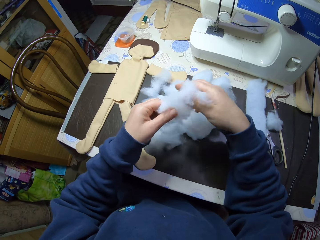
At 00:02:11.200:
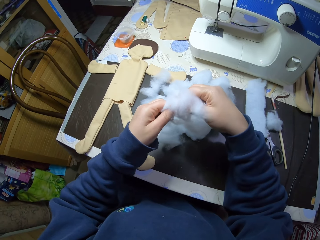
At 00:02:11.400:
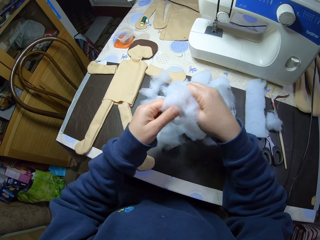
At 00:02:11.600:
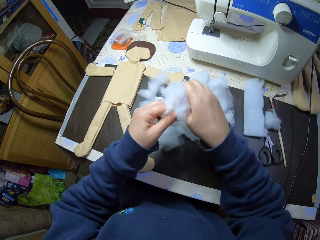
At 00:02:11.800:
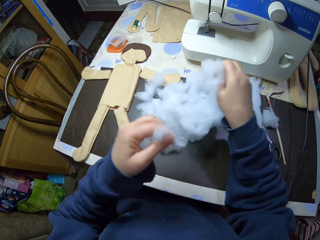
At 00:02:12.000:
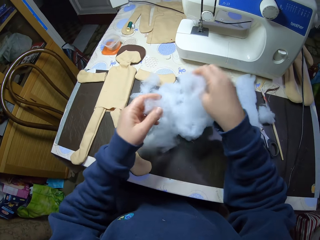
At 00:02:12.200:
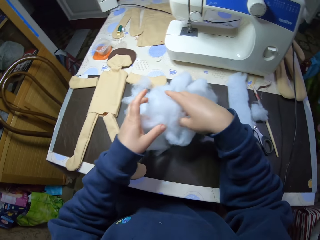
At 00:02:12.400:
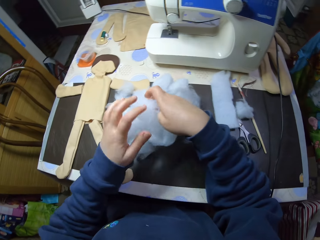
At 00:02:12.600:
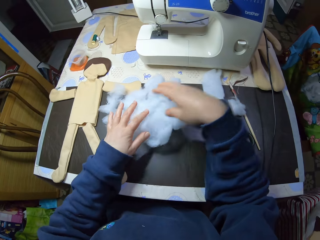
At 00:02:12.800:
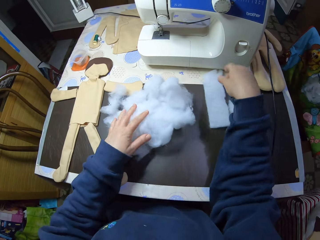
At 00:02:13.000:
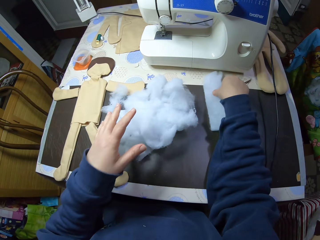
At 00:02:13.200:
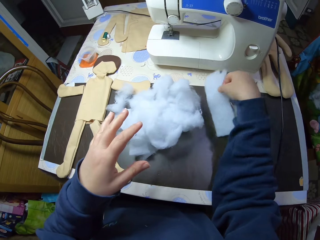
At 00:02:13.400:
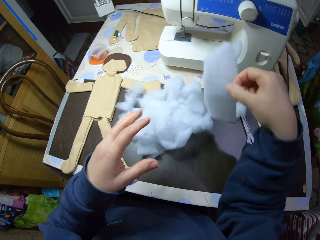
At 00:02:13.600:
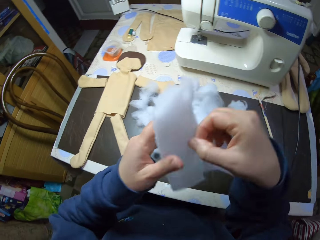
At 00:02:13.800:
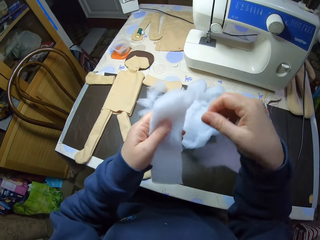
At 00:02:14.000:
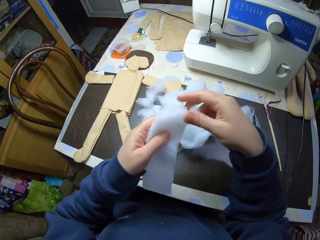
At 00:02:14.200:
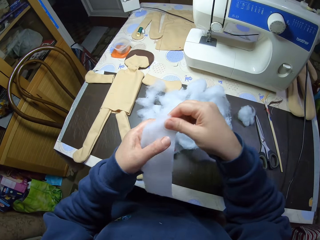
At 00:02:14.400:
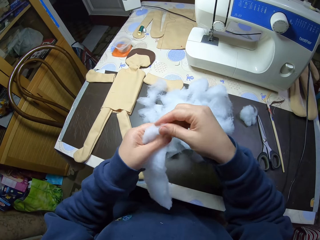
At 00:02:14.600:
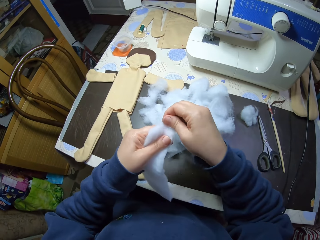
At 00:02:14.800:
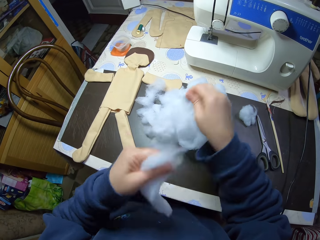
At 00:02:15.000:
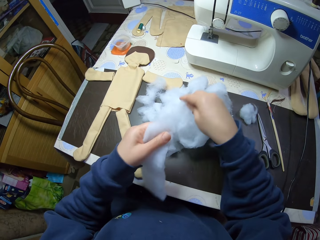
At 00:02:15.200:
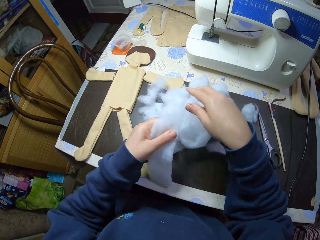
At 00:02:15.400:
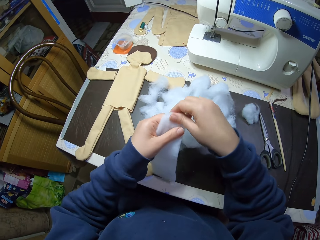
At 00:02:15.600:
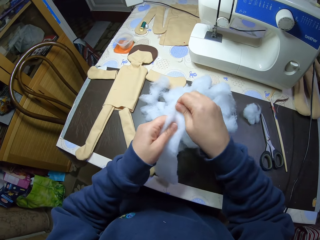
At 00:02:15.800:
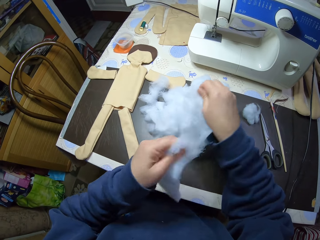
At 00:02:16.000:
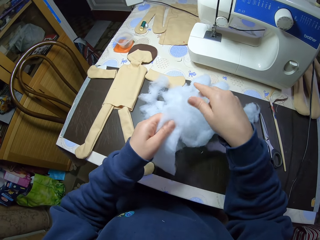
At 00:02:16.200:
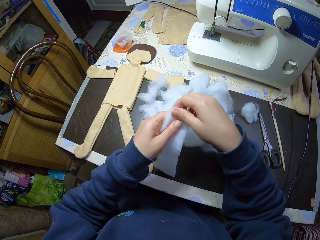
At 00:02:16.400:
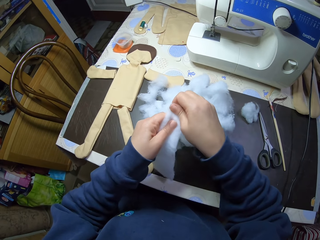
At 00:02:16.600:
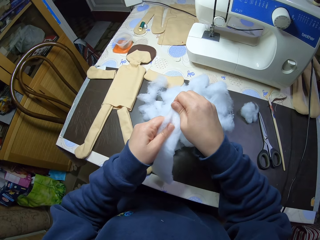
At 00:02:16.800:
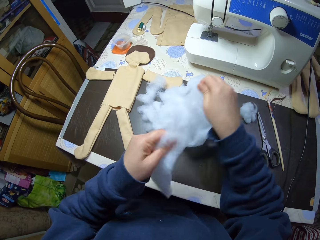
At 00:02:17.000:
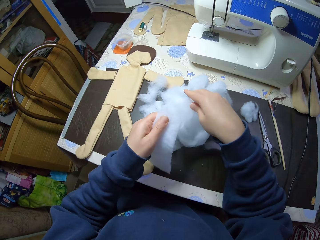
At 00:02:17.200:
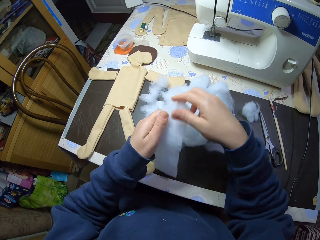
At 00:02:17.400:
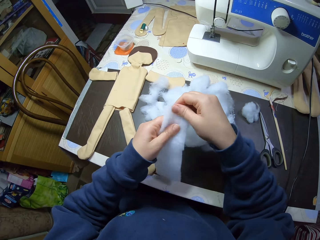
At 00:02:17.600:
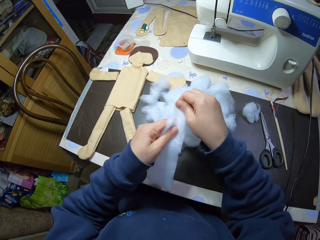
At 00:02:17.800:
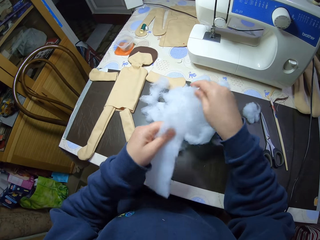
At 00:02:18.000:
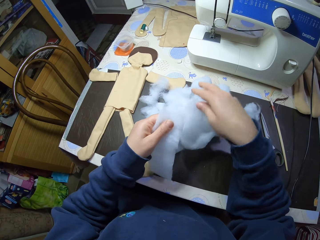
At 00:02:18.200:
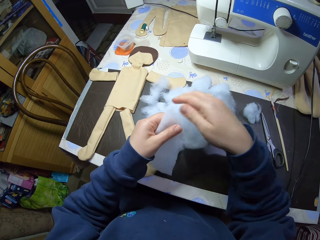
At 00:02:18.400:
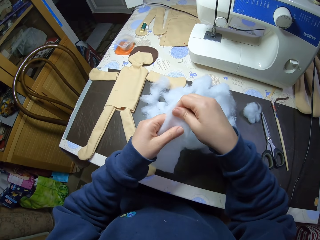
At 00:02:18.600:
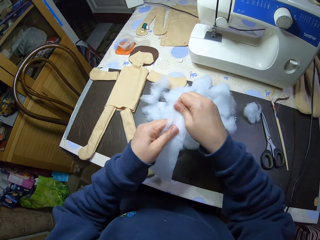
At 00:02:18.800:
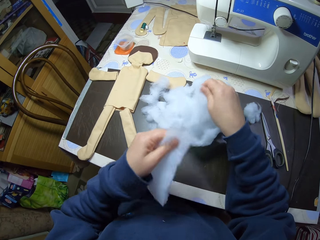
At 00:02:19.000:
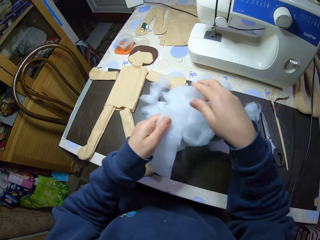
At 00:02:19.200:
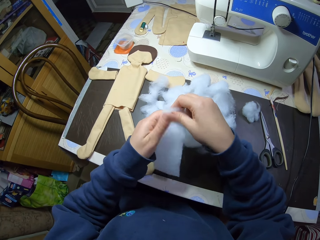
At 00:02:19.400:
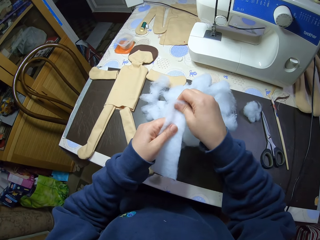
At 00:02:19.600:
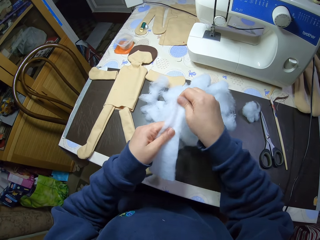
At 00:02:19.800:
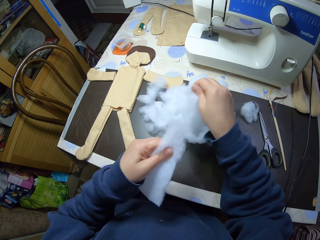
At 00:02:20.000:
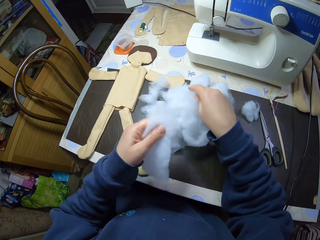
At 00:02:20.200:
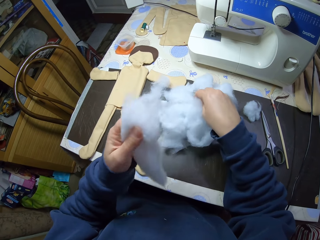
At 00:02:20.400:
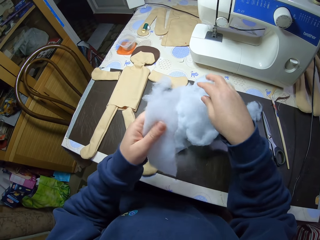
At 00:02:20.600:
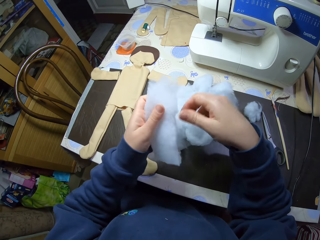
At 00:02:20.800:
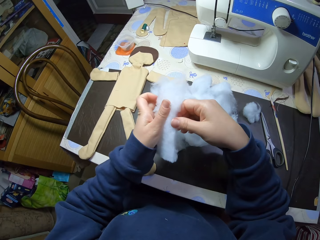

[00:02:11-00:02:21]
The camera wearer picks up a piece of cotton wool from the table. She cuts the piece of cotton wool into shreds on the table with her hand.

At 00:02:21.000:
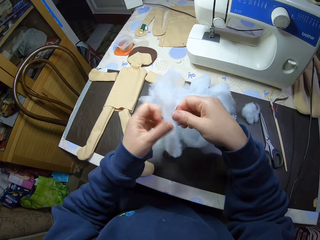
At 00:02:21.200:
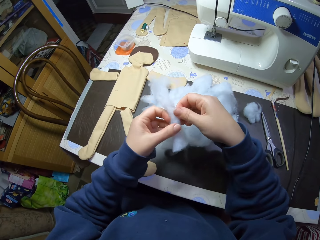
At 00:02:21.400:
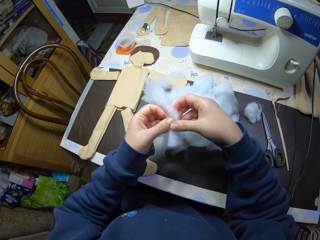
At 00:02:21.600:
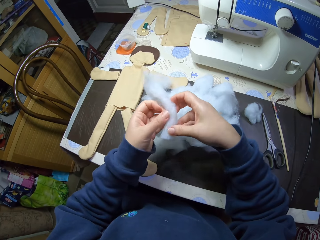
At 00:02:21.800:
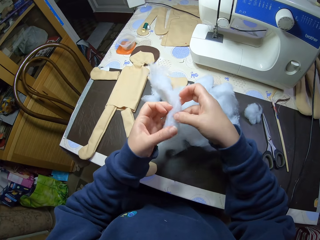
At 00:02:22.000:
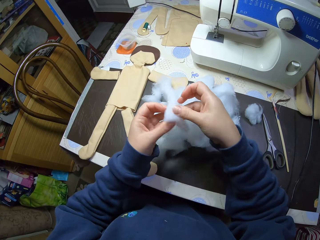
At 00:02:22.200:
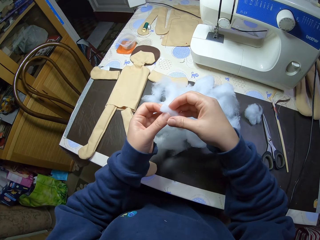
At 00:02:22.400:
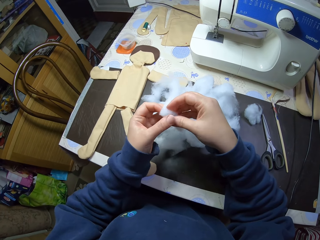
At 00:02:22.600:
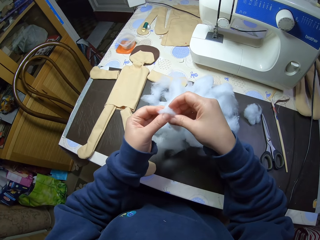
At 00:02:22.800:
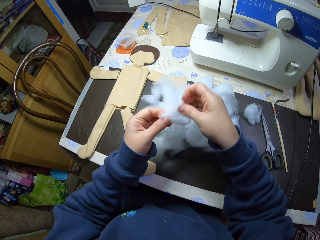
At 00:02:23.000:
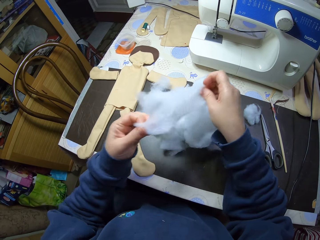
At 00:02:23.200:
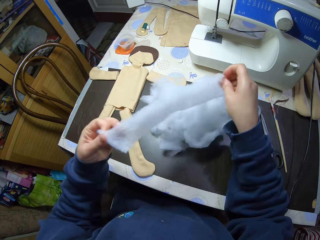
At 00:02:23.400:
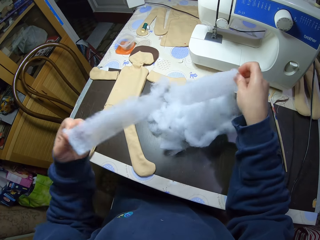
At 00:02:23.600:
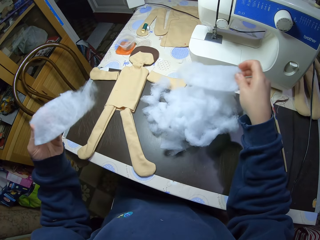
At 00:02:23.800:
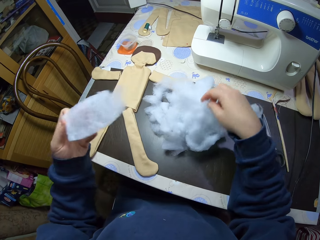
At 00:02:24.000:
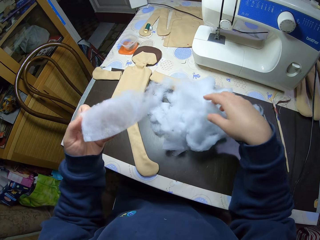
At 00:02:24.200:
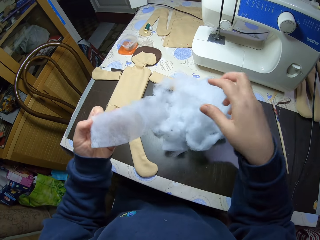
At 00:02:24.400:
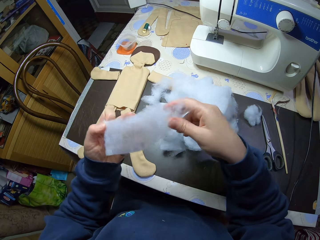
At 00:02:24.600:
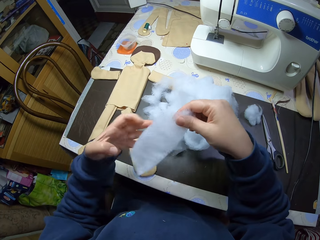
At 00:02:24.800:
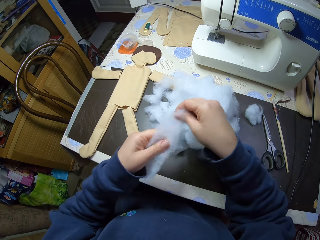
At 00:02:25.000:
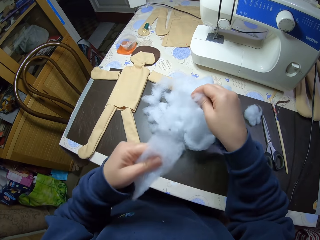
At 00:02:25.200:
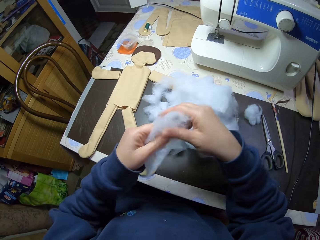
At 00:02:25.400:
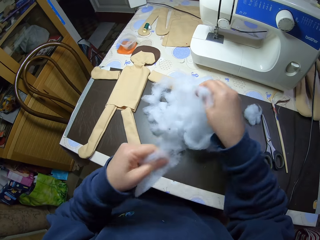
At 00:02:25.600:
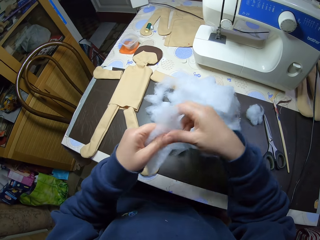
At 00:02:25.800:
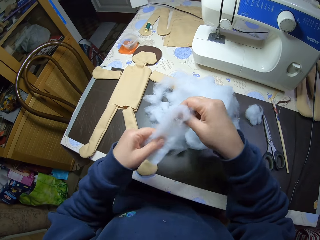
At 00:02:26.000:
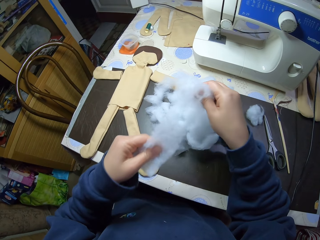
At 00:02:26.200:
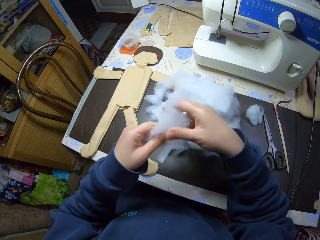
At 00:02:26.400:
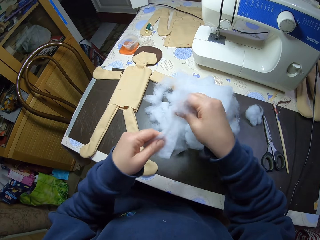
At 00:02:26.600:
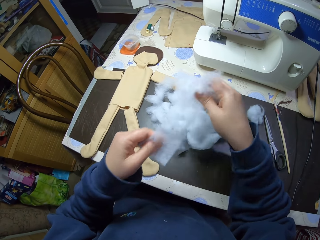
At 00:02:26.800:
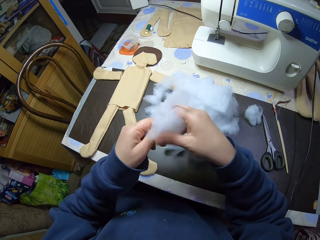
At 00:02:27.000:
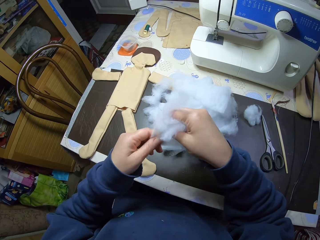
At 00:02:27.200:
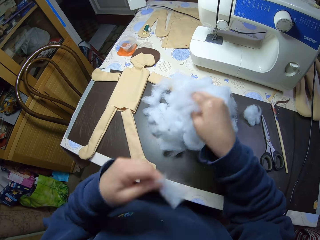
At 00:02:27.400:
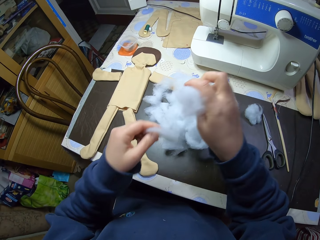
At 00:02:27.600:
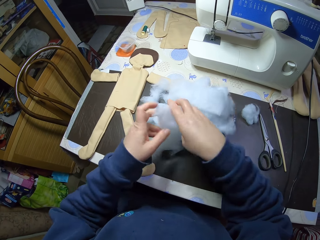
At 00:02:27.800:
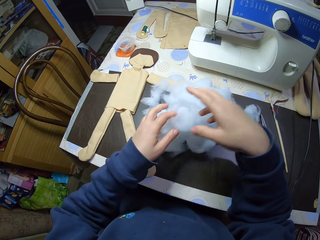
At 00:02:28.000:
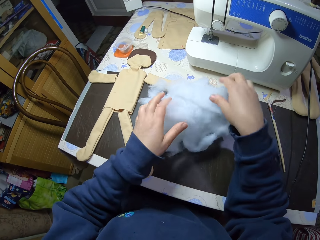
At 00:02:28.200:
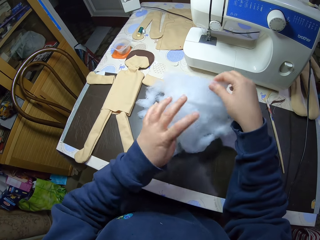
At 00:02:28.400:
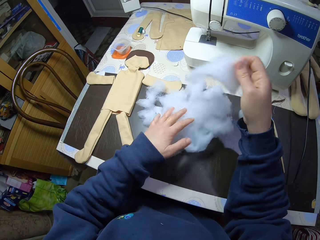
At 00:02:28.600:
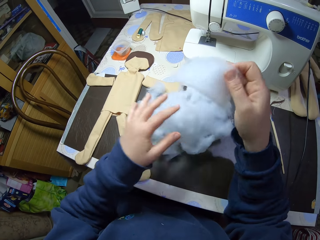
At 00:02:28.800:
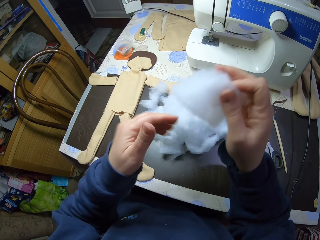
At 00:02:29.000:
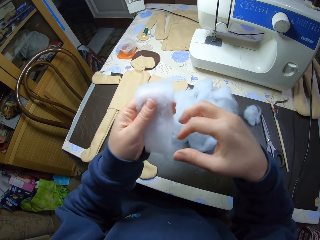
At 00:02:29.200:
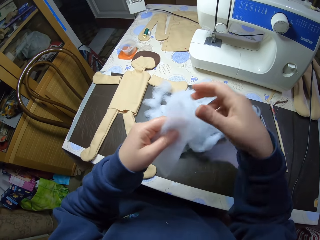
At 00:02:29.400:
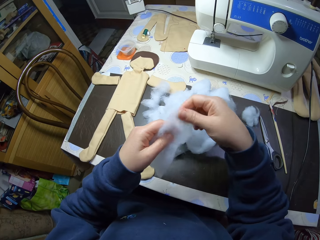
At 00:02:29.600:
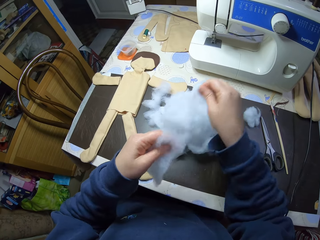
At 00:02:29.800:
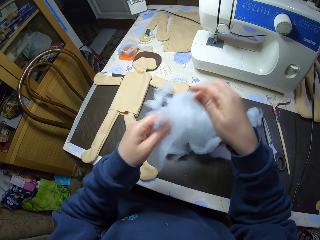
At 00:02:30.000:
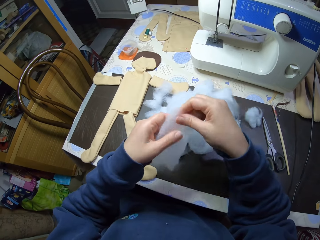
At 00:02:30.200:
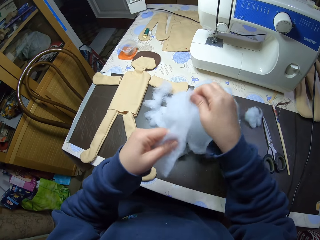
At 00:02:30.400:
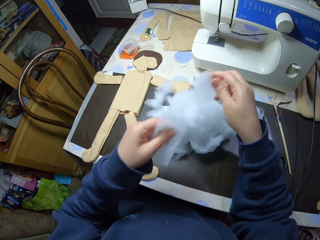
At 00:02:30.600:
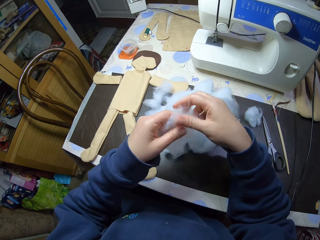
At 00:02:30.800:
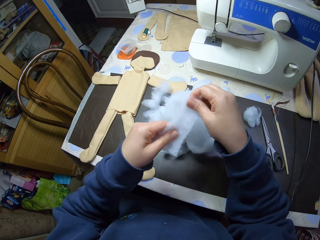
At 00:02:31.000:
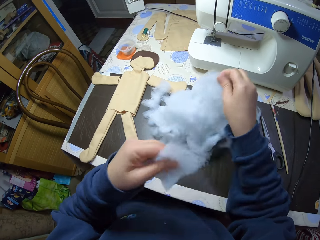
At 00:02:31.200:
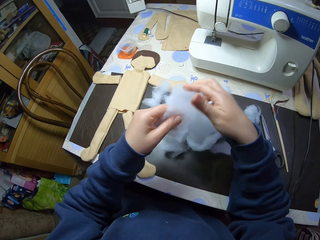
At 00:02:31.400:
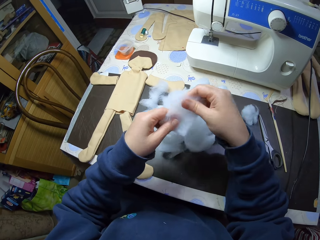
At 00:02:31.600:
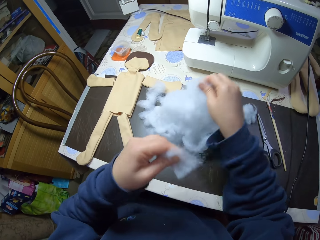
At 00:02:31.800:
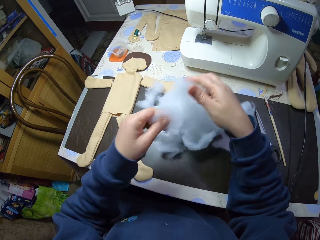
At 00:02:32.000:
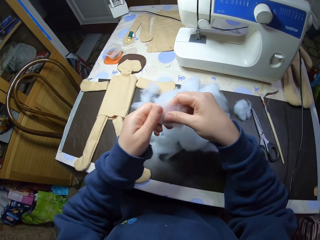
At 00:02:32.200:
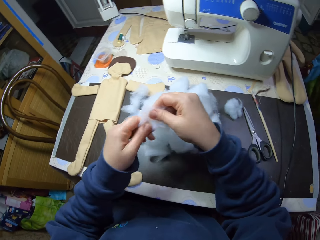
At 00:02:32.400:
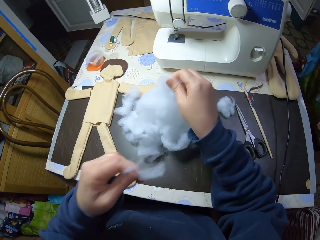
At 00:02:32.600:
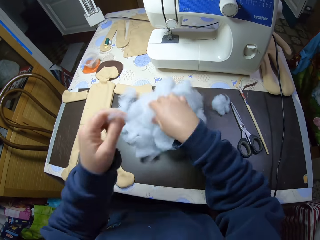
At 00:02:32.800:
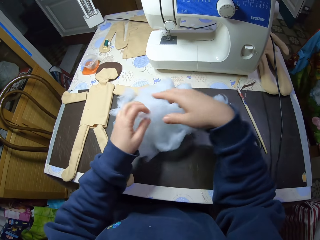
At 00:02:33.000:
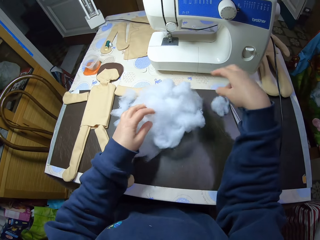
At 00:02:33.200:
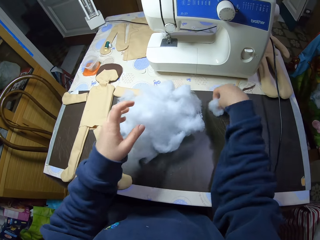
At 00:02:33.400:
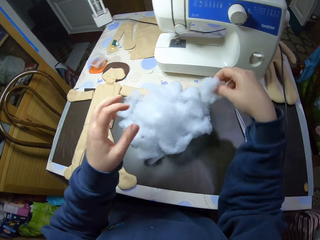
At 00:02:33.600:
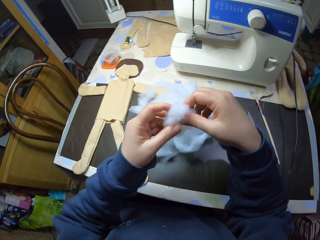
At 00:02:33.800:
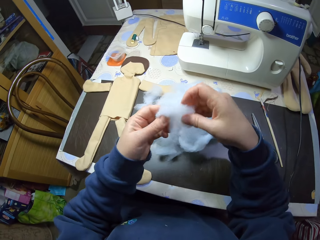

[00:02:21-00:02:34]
The camera wearer tears the cotton wool into two parts. She drops one part of the cotton wool on the shreds of cotton wool. She cuts the other part of the cotton wool into shreds with her hand. She picks up a cotton wool from the shreds of cotton wool. She cuts the cotton wool into shreds on the table with her hand. She picks up a cotton wool from the table.
